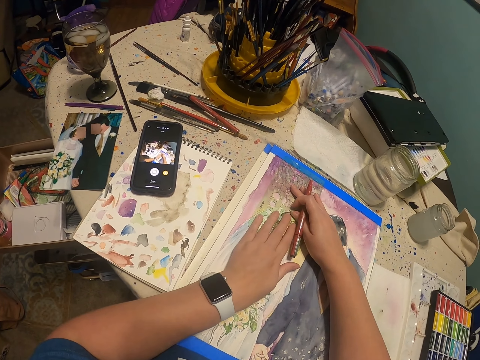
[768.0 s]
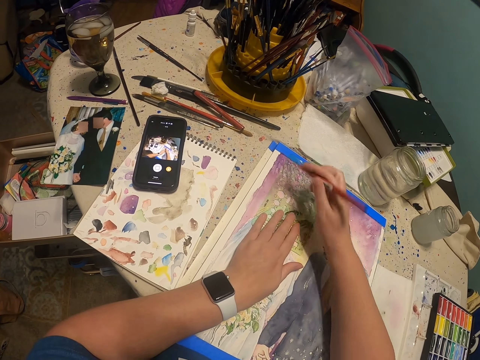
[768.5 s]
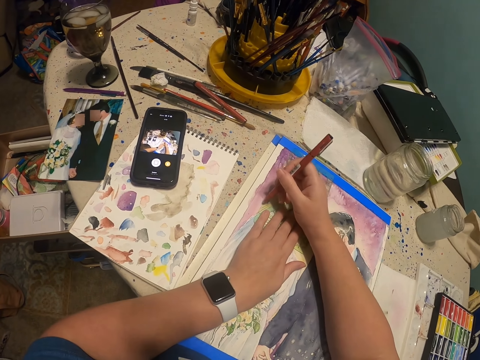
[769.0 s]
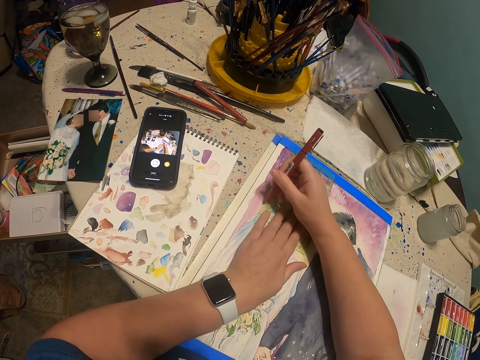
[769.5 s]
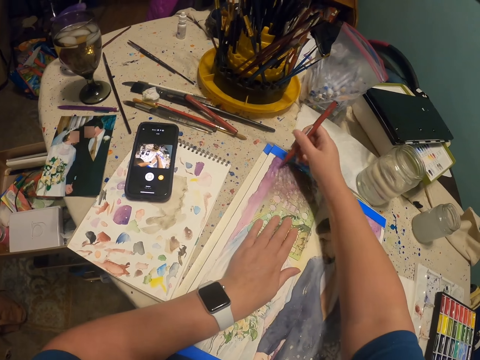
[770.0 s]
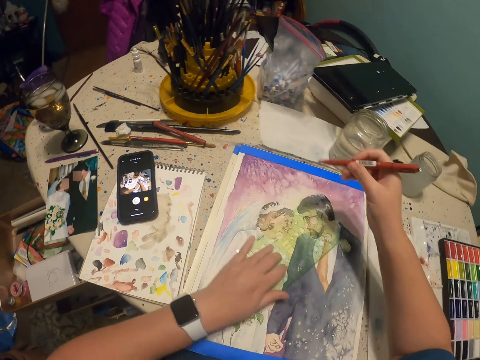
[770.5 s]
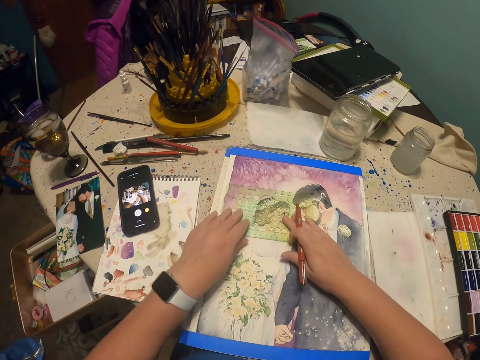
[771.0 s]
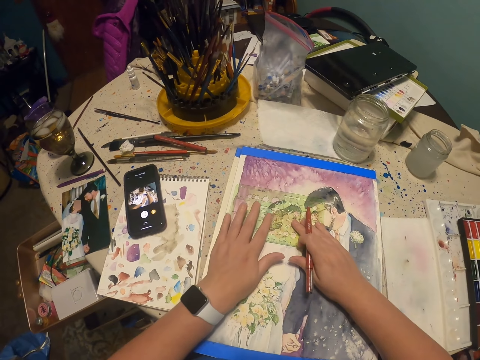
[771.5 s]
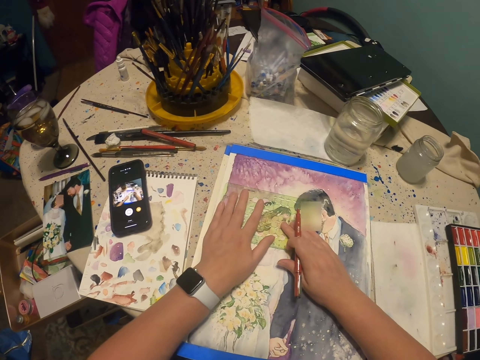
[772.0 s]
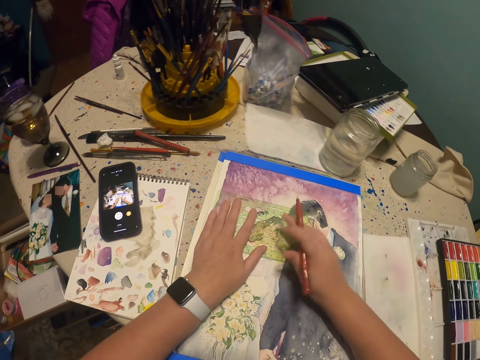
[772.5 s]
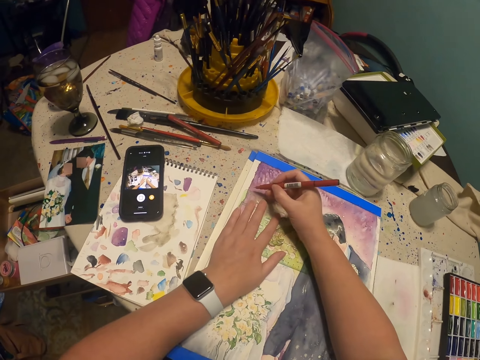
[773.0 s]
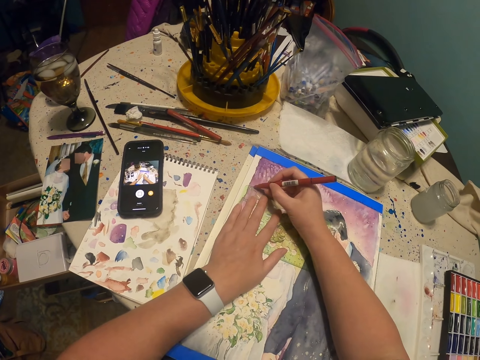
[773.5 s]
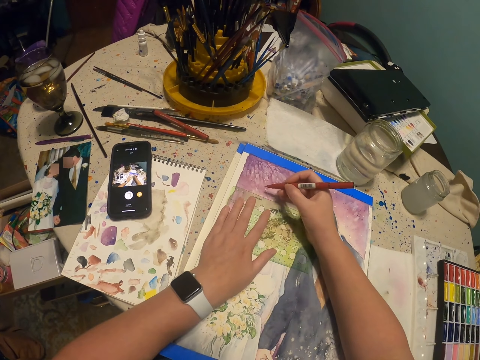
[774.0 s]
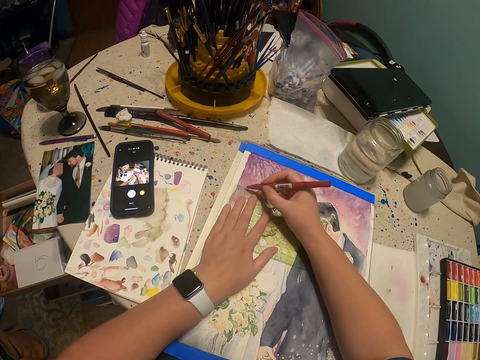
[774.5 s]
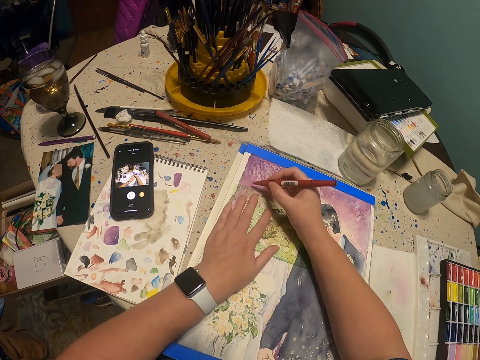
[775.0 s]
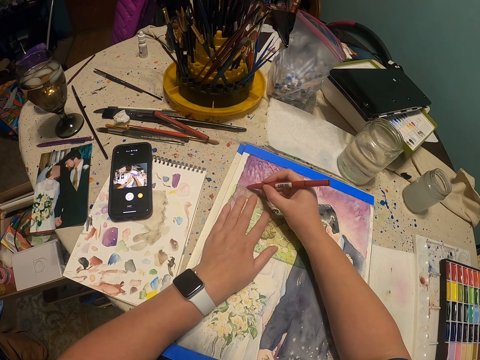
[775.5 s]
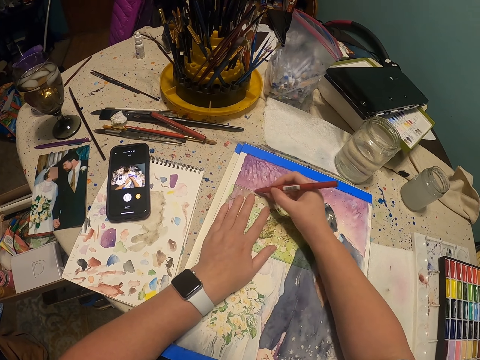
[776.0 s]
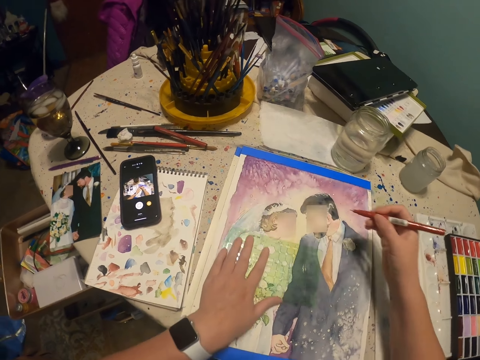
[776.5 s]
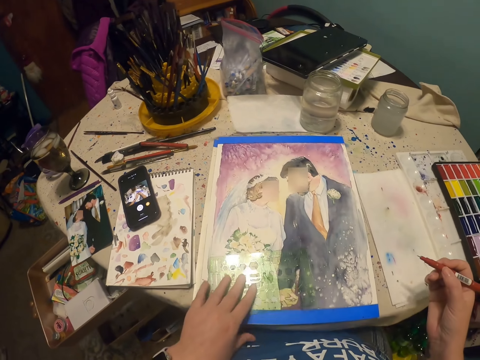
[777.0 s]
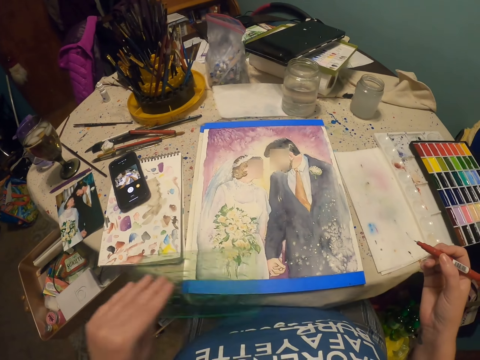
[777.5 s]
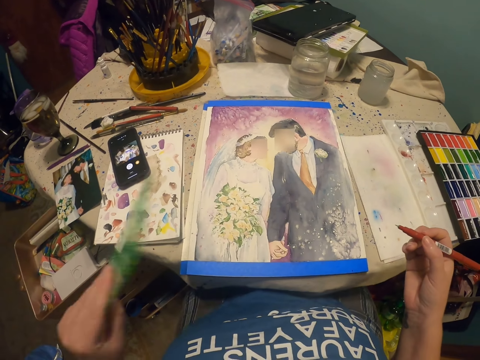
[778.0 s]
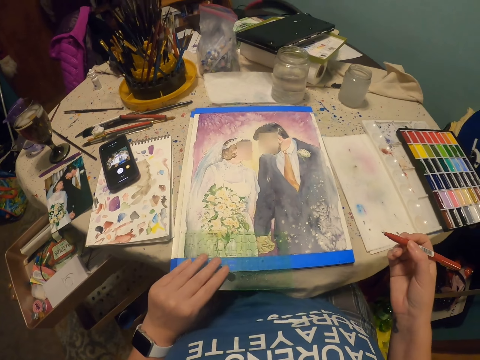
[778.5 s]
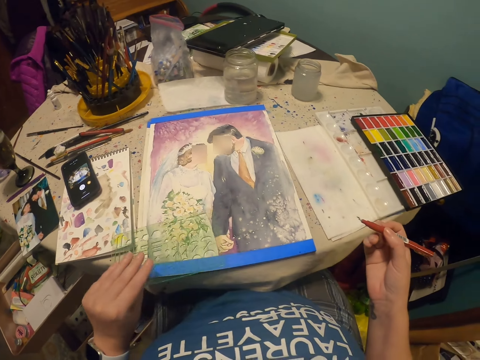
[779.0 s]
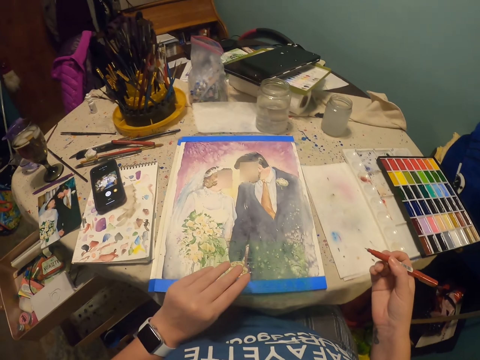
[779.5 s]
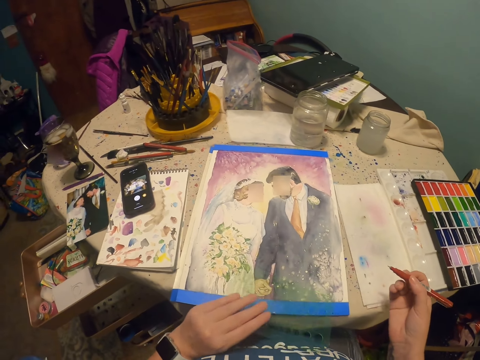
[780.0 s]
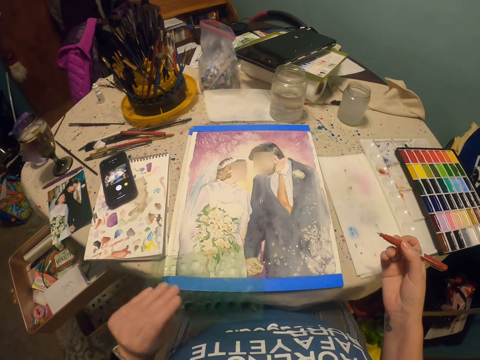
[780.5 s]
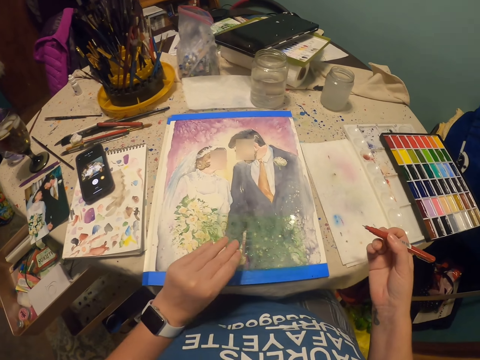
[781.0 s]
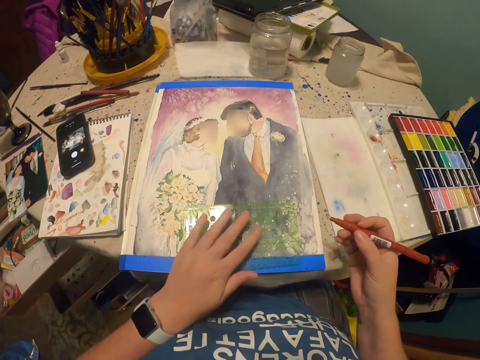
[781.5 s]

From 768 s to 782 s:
The camera wearer draws an image on the piece of paper with a pencil. He turns the mirror on the image. He draws the image on the piece of paper with the pencil. He holds the mirror with his left hand. He puts the mirror on the image.

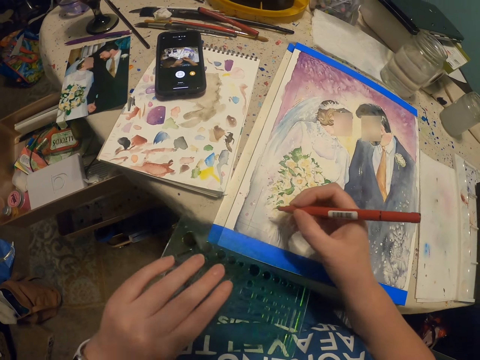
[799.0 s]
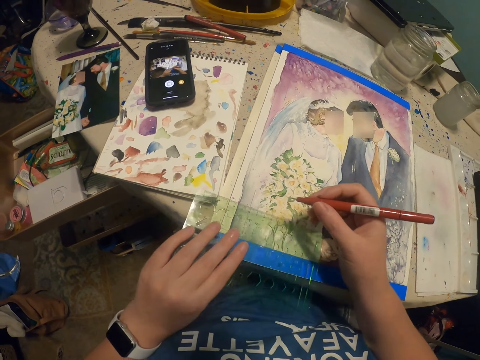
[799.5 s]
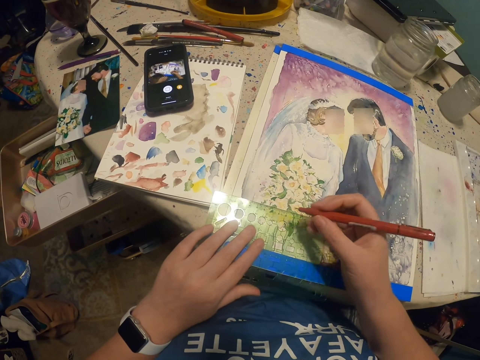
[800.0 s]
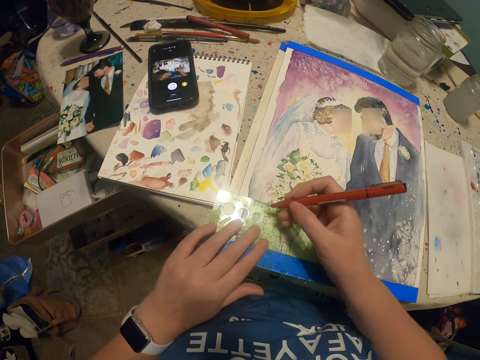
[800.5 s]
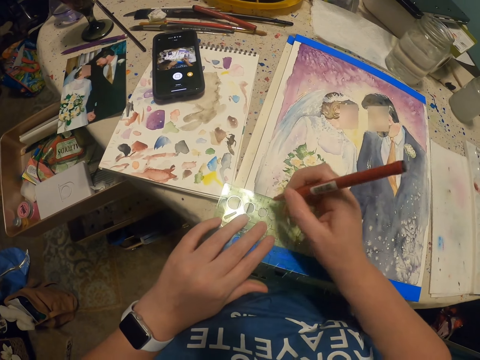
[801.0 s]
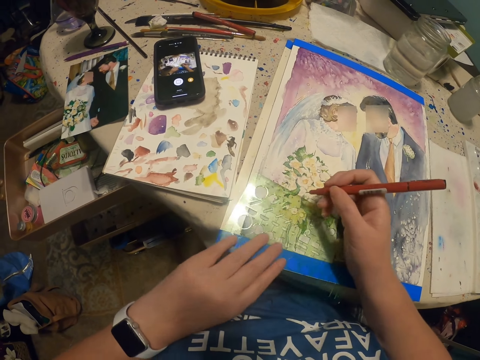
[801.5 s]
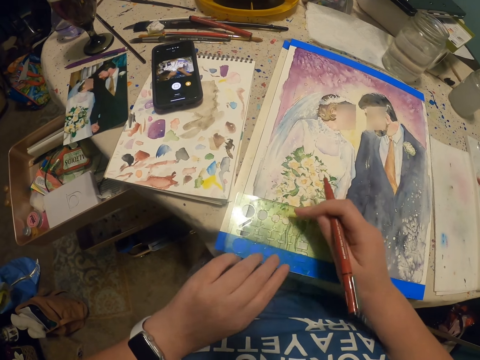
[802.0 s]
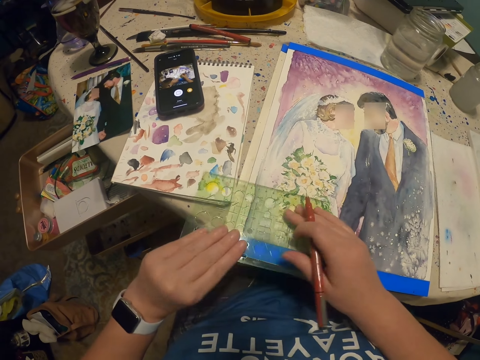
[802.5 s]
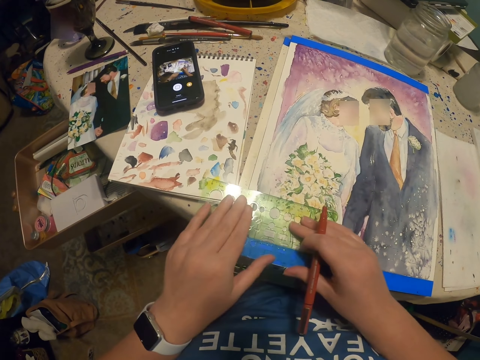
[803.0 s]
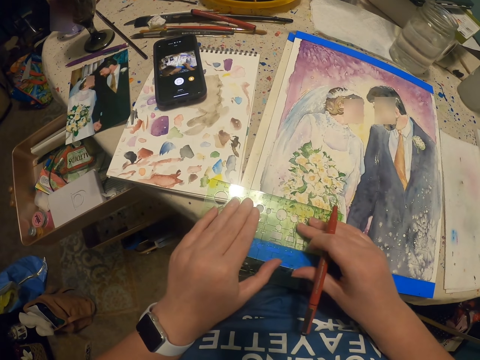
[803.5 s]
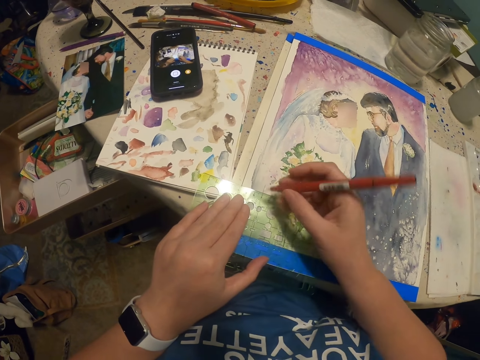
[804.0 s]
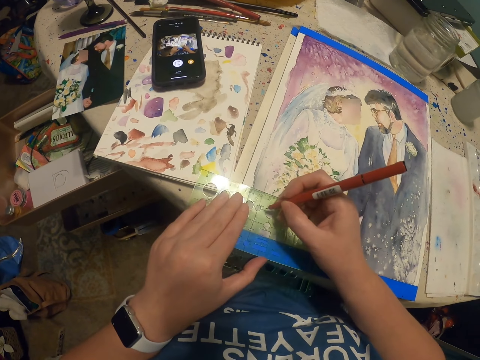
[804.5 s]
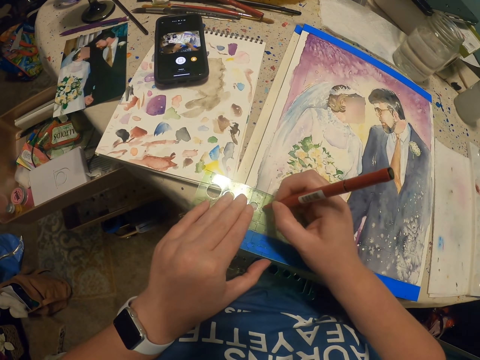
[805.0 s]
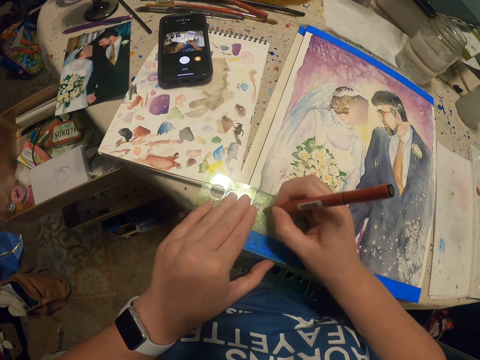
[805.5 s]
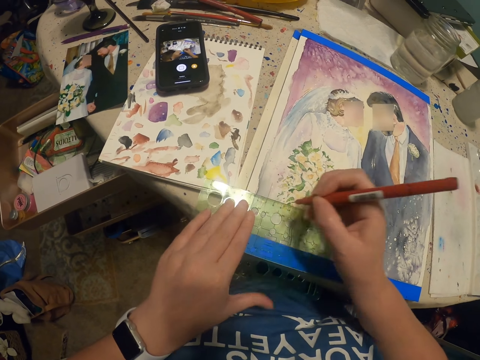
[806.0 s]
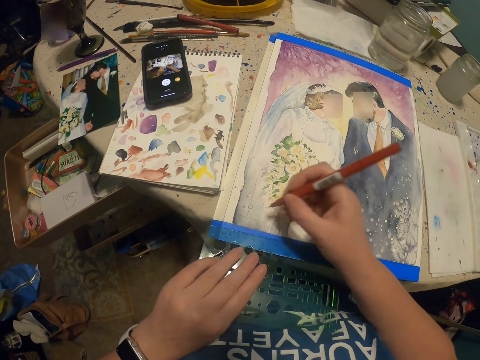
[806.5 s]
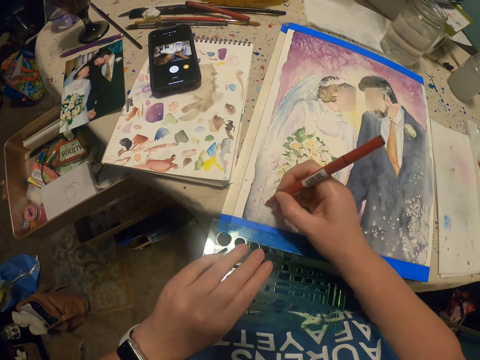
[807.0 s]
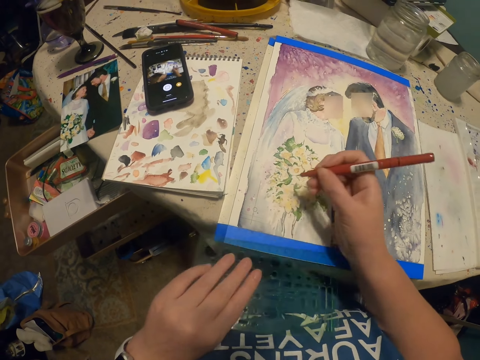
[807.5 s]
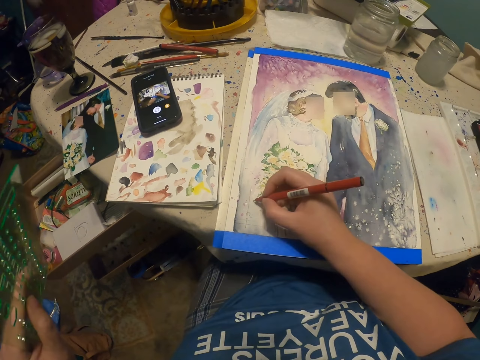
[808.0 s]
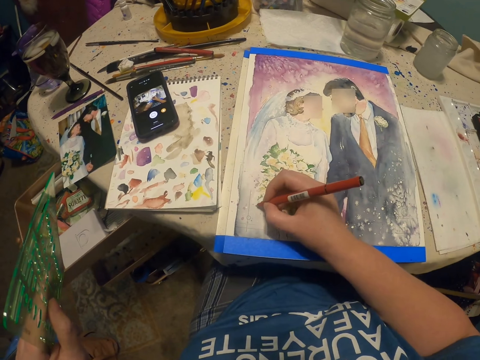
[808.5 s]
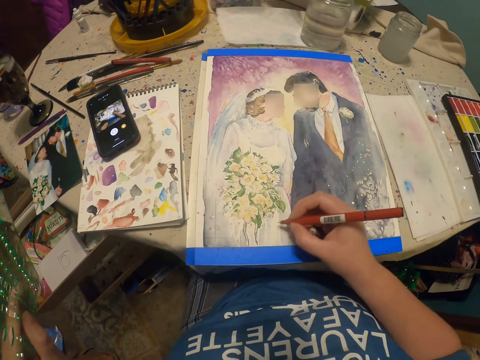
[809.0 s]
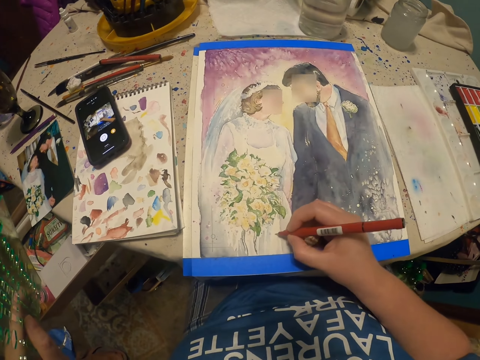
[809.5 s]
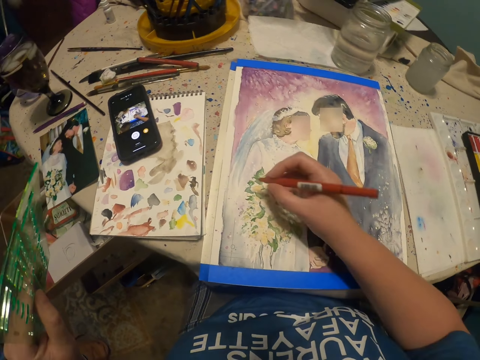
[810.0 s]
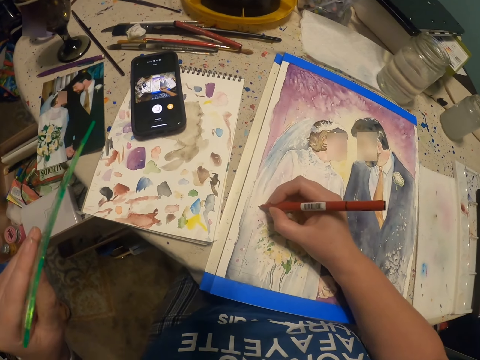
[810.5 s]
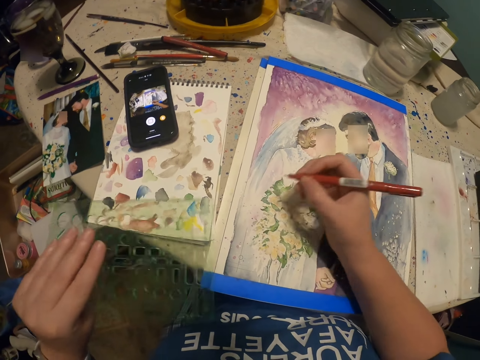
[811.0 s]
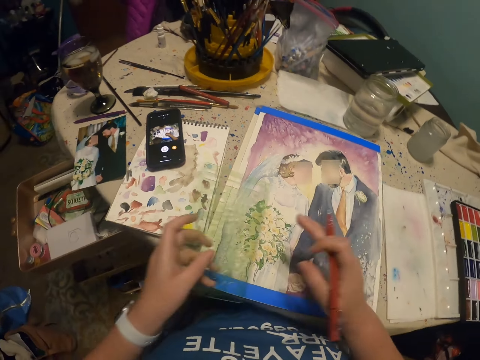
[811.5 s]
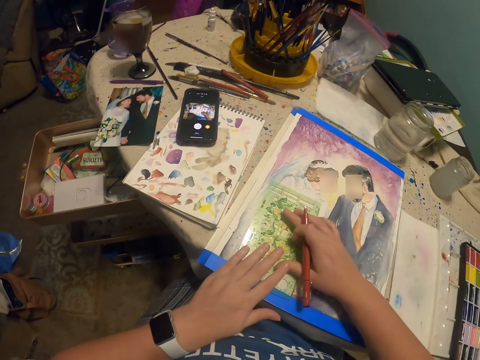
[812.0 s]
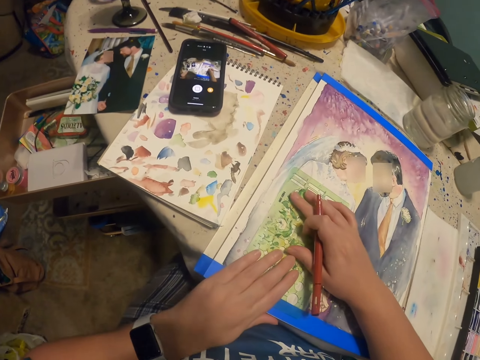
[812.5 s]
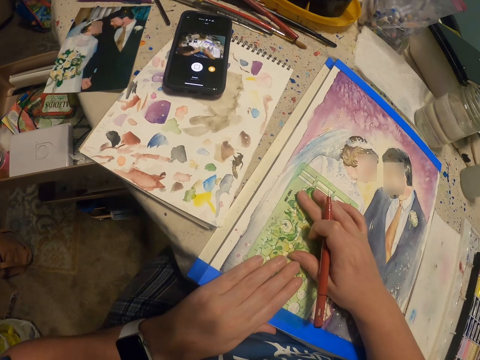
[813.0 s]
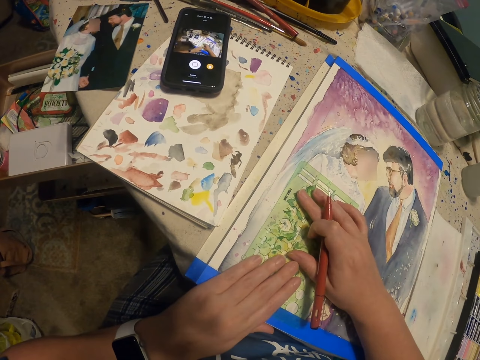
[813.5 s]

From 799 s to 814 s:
The camera wearer holds a mirror with his left hand. He draws an image on the piece of paper with a pencil. He holds the mirror with his left hand. He draws the image on the piece of paper with the pencil. He puts the mirror on the image.
